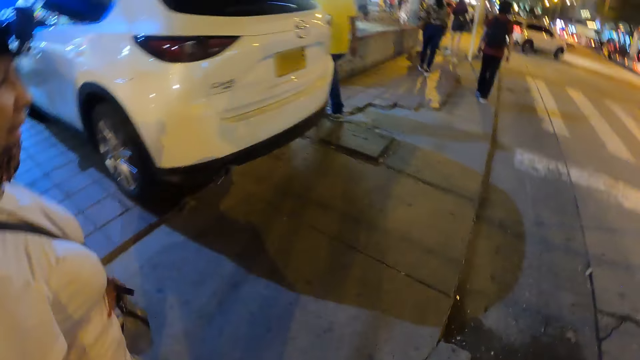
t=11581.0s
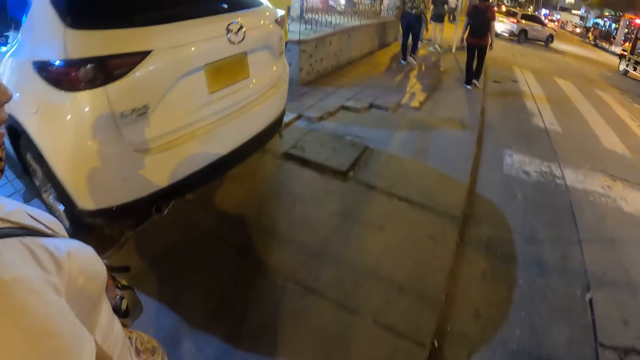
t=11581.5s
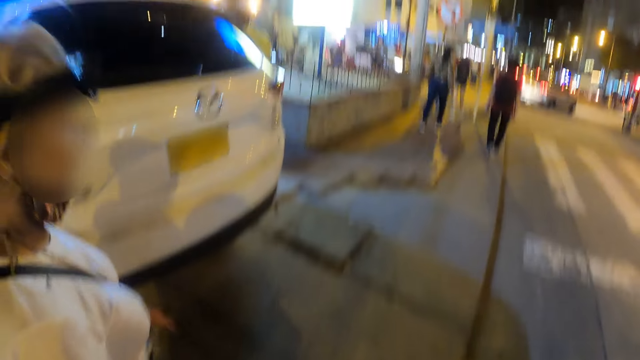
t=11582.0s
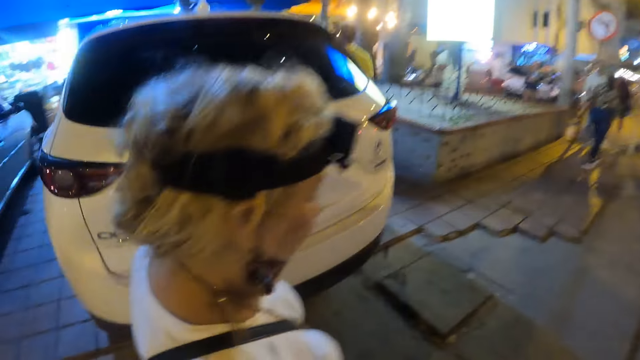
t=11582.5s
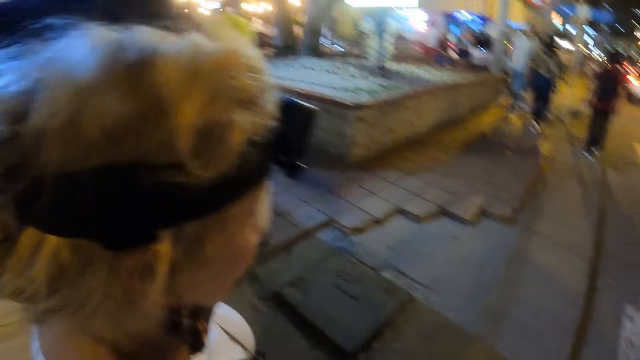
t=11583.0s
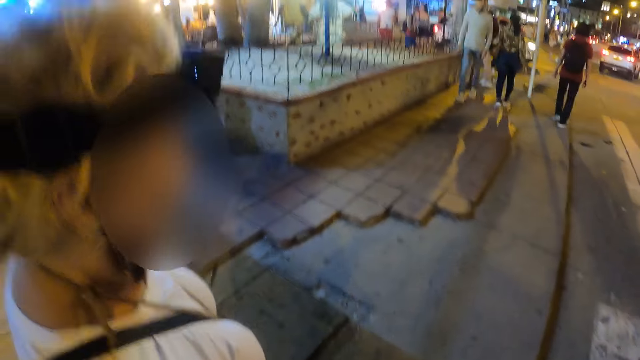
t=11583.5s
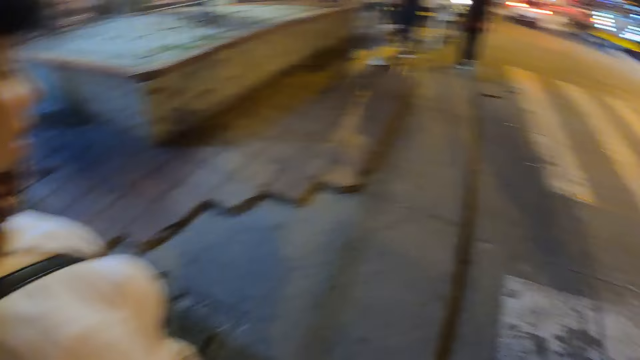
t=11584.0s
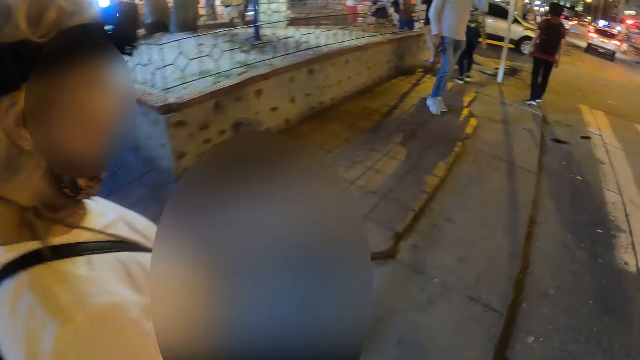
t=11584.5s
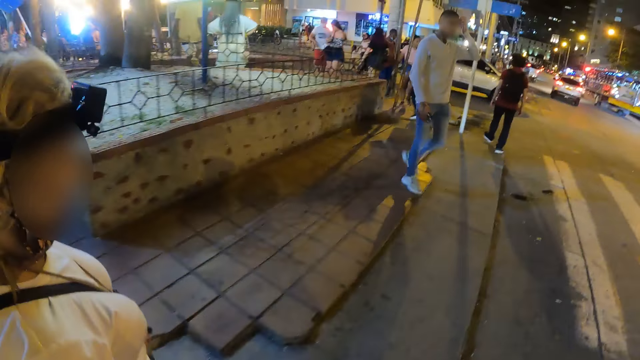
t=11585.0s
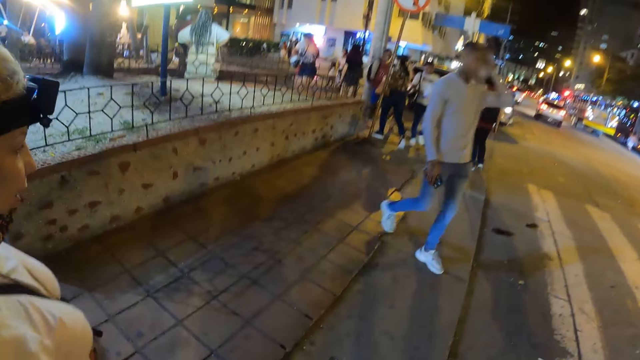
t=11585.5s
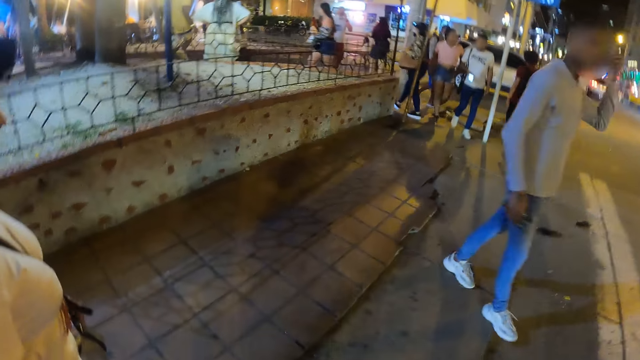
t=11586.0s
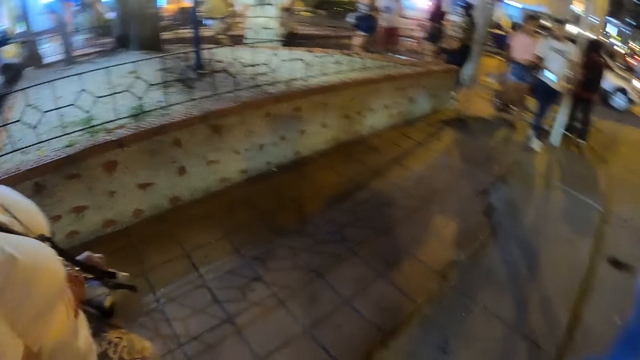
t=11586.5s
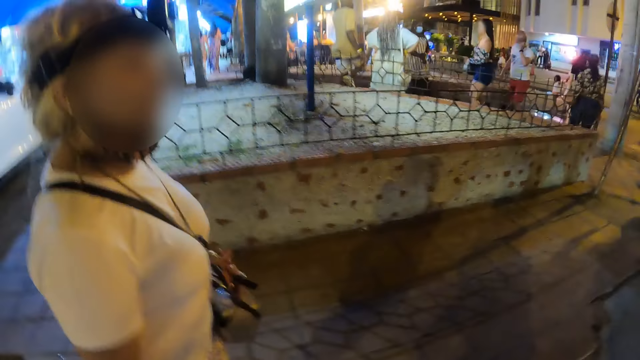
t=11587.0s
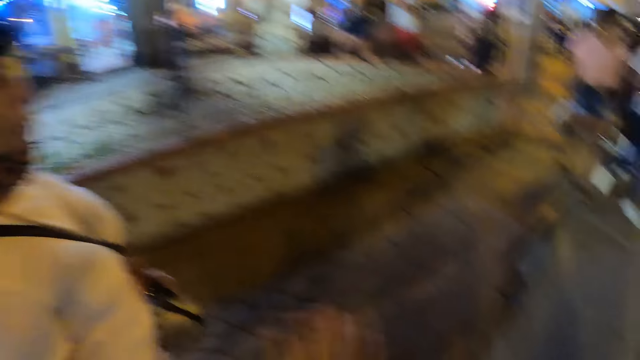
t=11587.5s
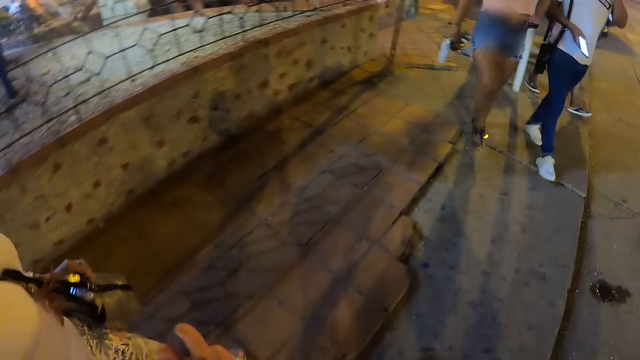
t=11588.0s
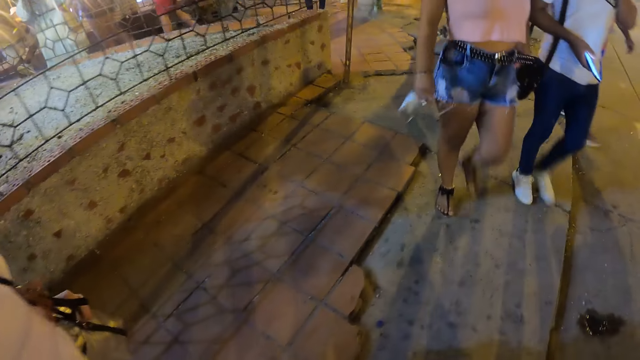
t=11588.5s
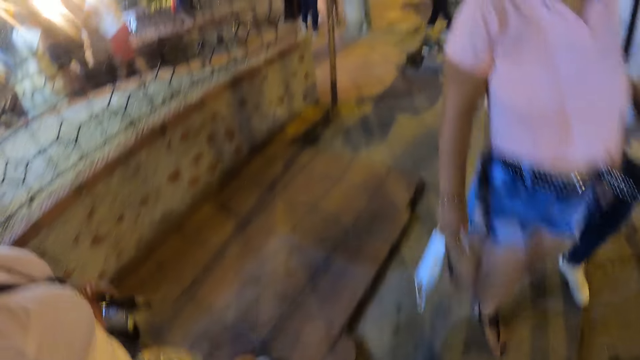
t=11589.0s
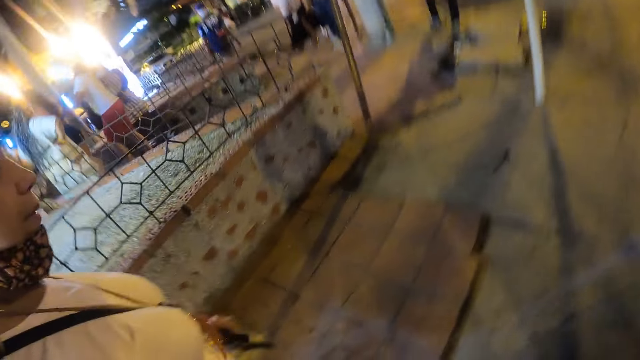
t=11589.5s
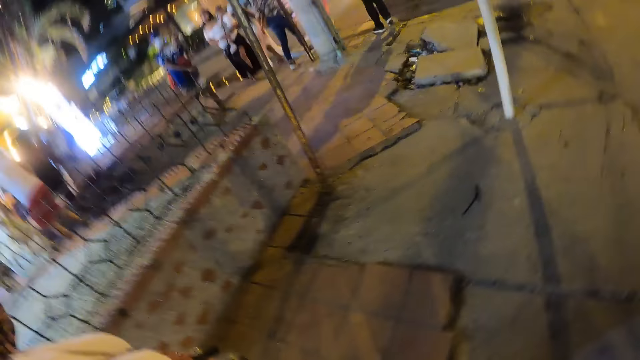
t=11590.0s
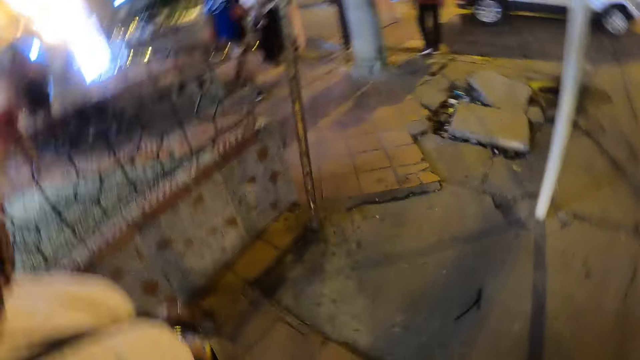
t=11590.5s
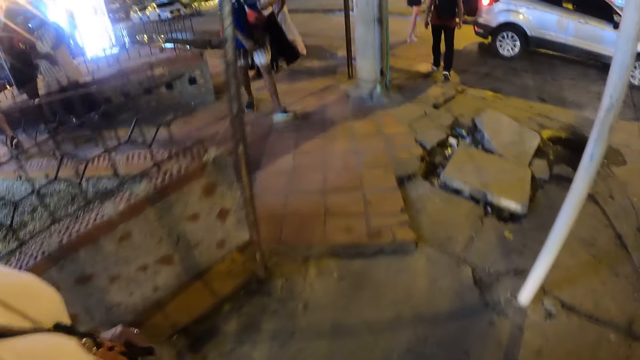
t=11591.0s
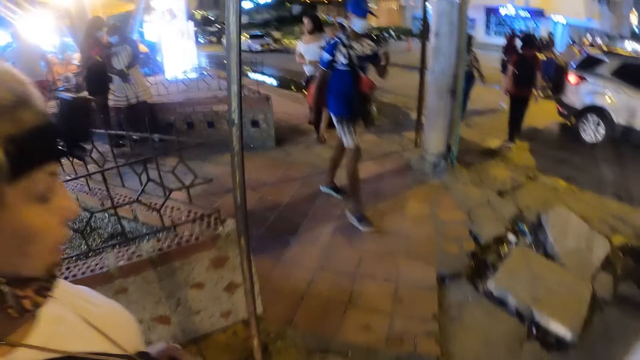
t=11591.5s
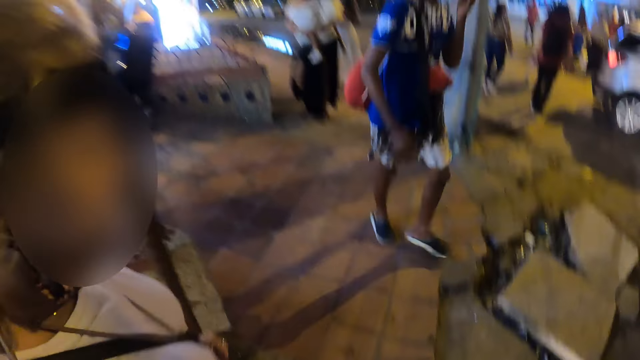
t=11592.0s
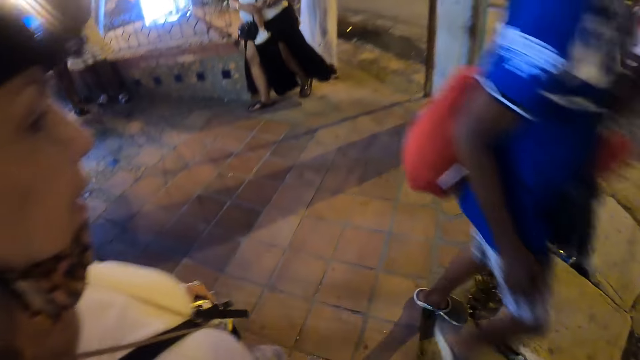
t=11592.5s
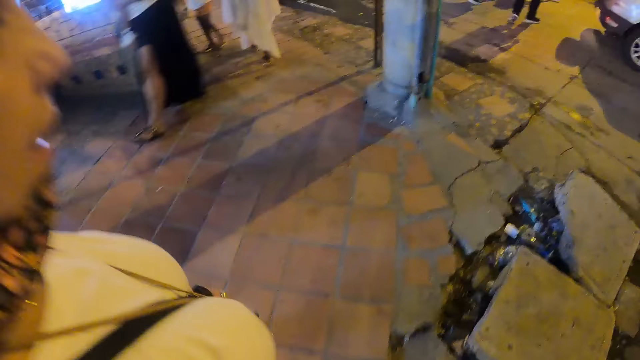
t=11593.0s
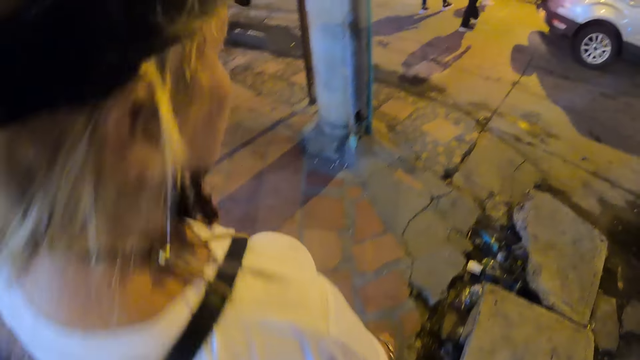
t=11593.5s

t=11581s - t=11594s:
A woman moves the right hand. The camera wearer walks beside the woman. The woman walks around.

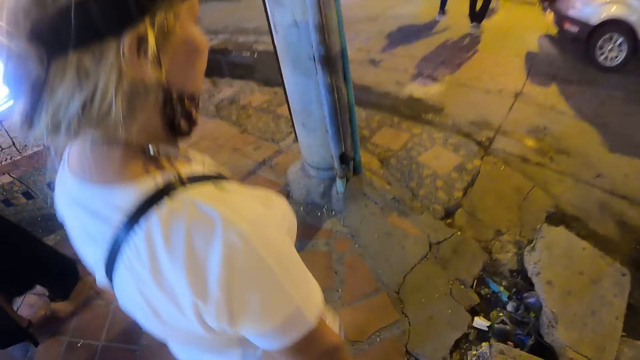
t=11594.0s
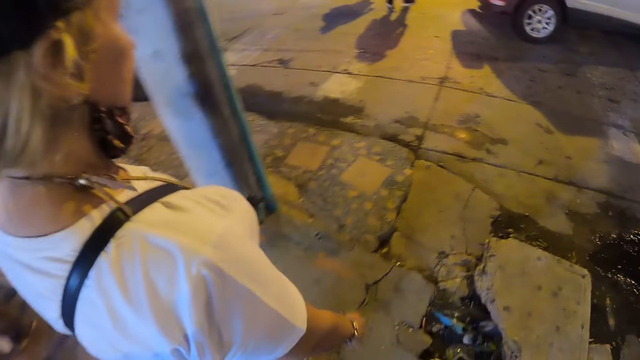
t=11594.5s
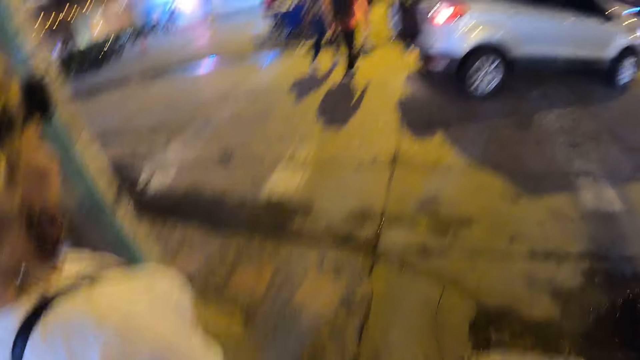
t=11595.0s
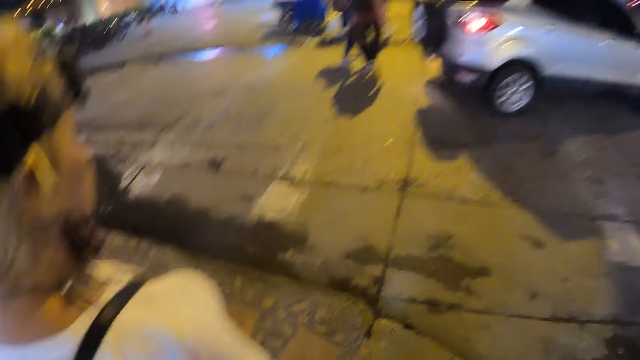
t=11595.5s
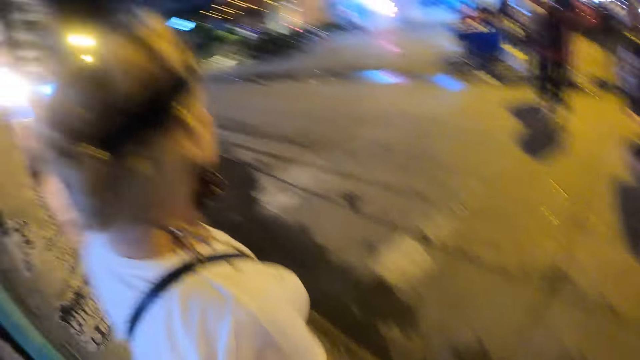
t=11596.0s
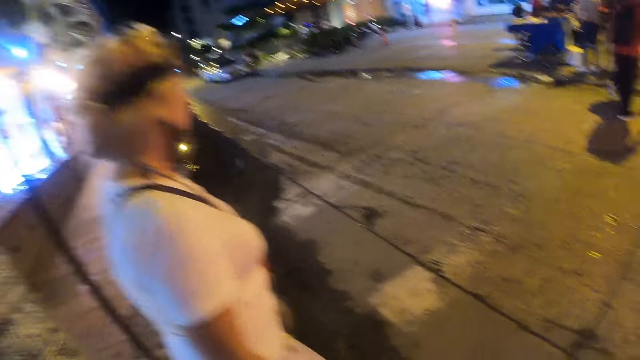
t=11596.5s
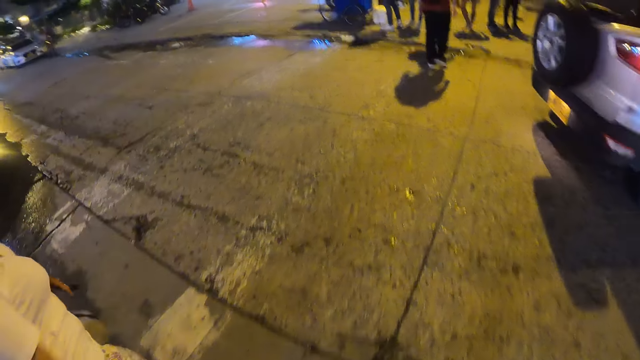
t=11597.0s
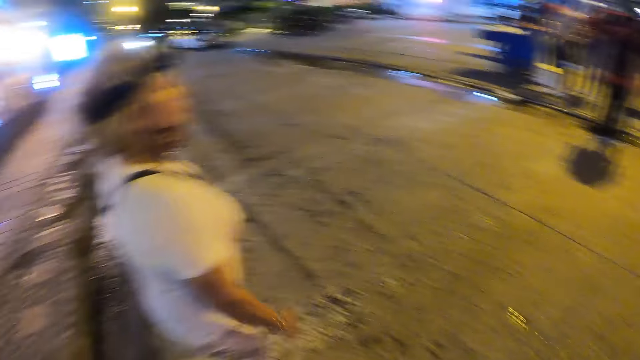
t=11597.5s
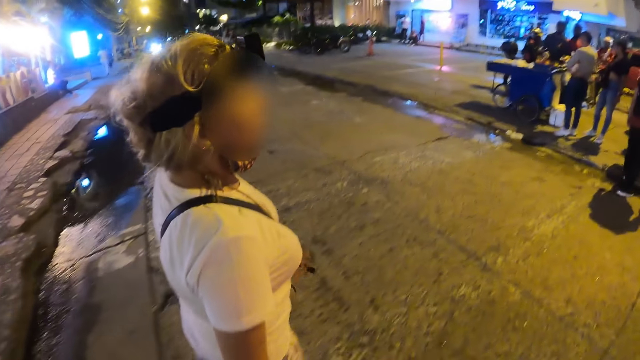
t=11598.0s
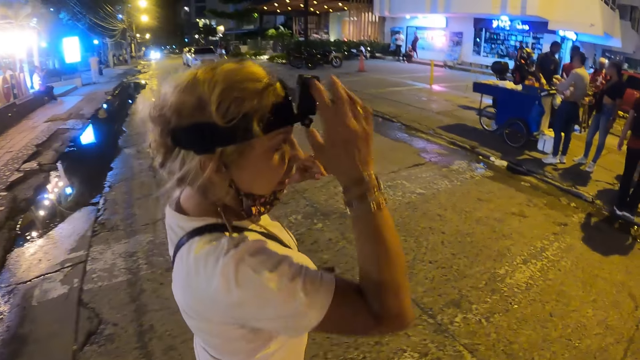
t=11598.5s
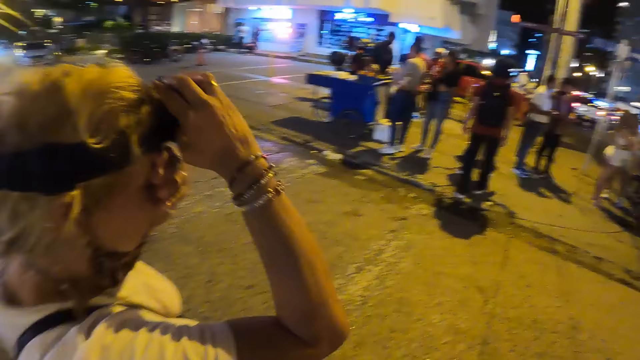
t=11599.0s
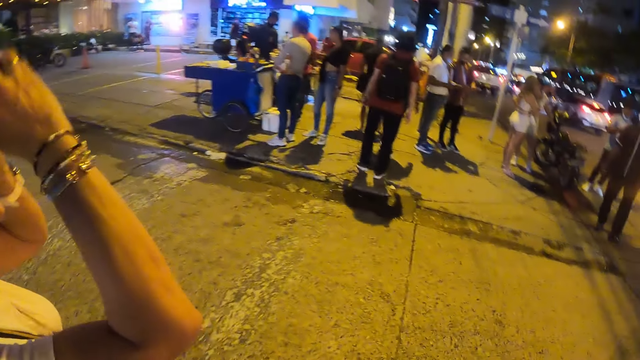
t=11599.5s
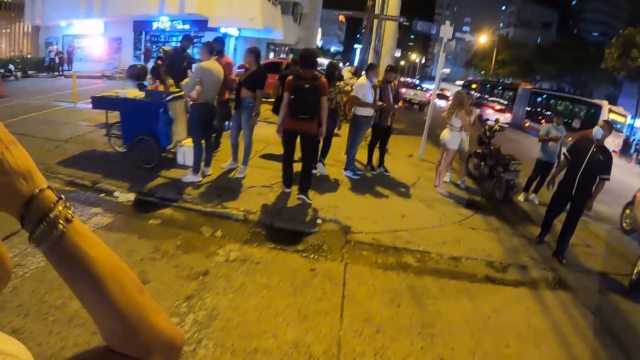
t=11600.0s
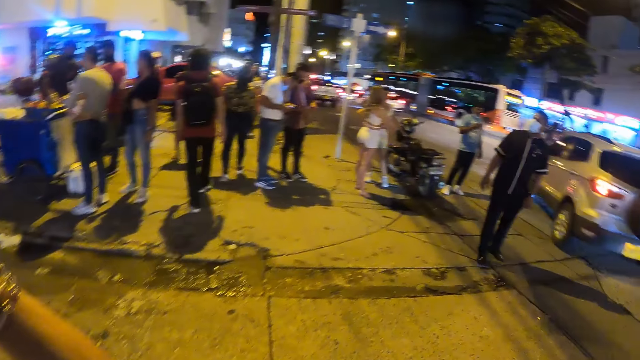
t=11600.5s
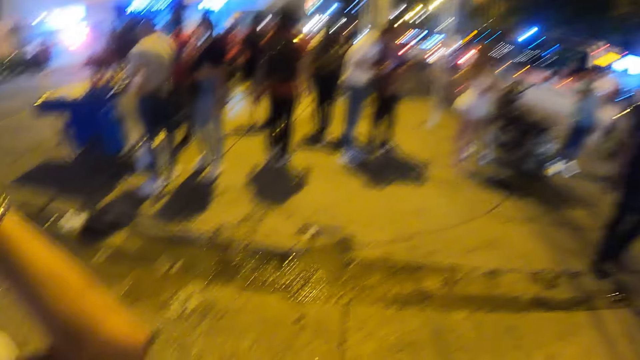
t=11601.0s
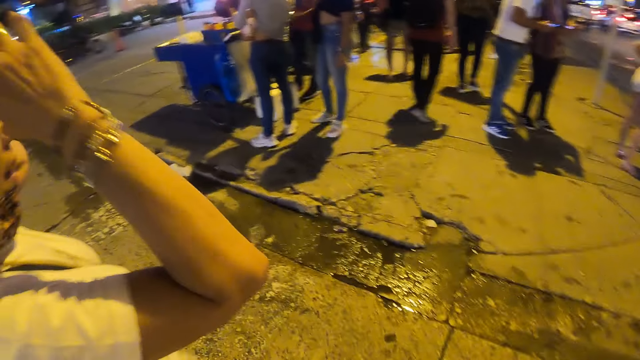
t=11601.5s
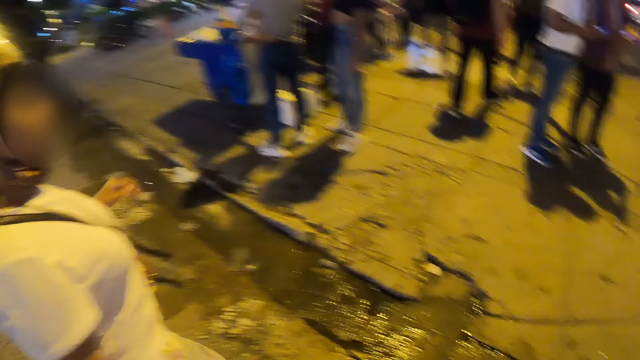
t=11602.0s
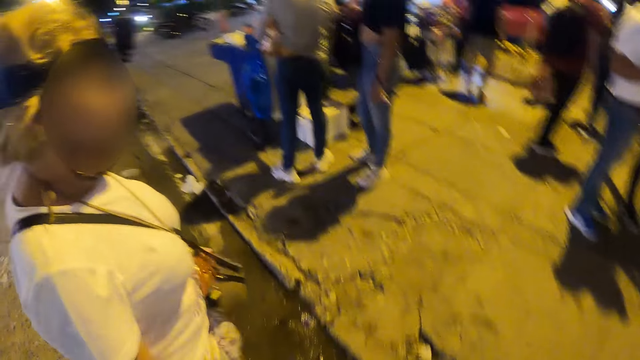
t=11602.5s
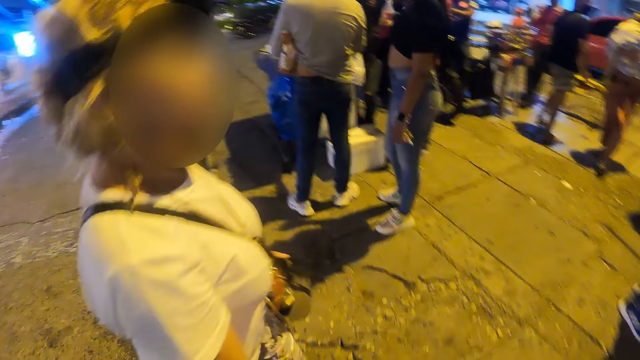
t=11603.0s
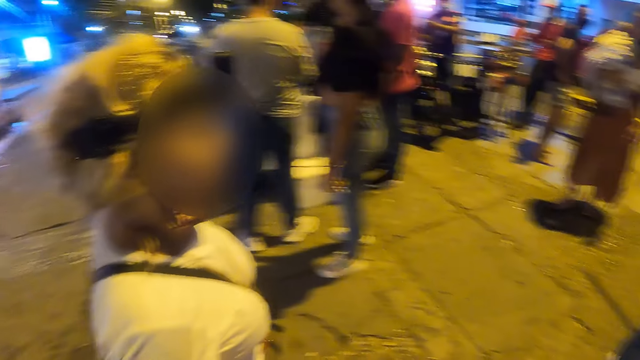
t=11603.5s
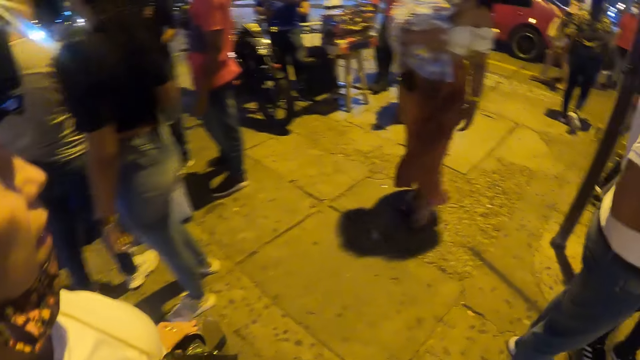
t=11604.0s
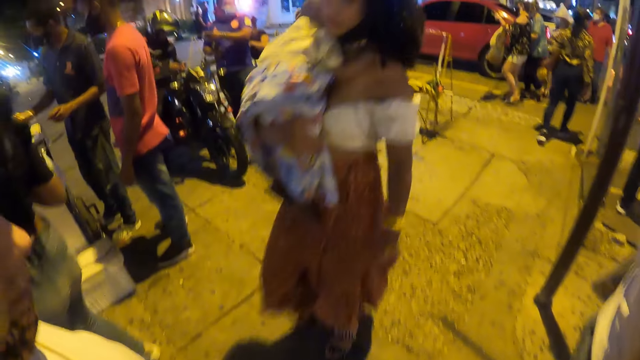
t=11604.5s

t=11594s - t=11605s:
A woman moves the head. The camera wearer moves the left hand. The woman walks around. The woman holds a video camera and adjusts the video camera on the head. The woman drops hands and walks beside the camera wearer.
